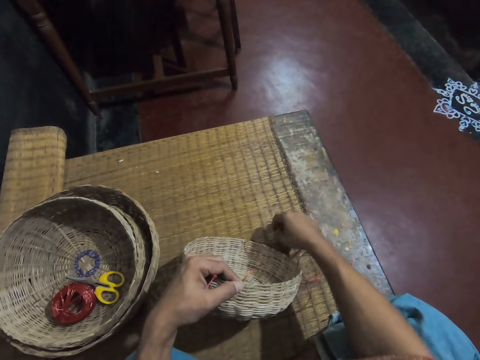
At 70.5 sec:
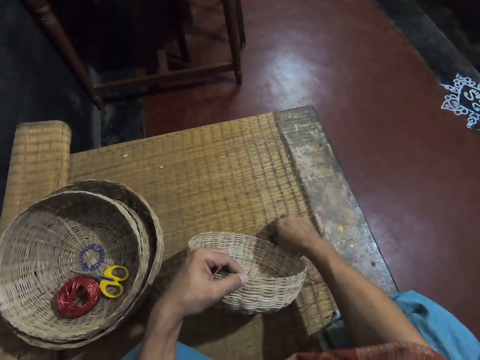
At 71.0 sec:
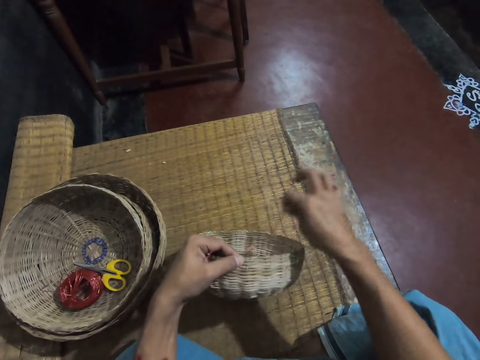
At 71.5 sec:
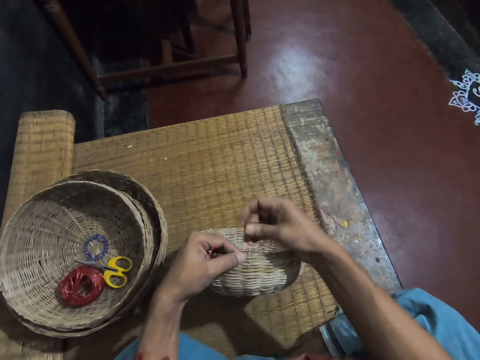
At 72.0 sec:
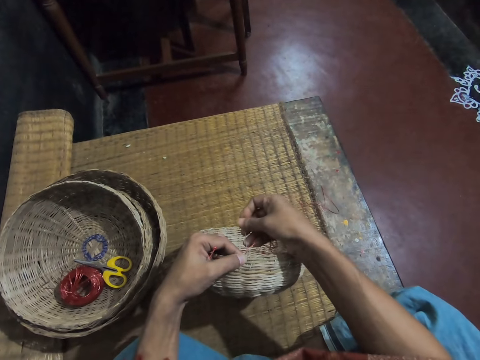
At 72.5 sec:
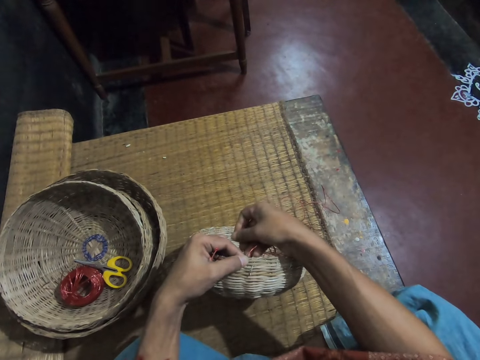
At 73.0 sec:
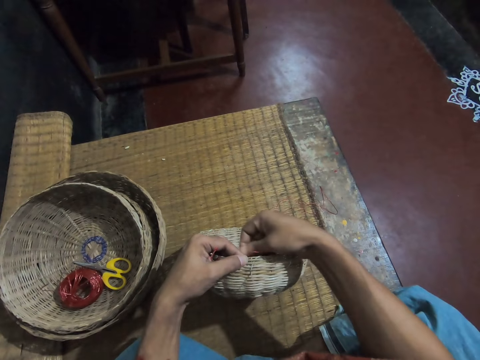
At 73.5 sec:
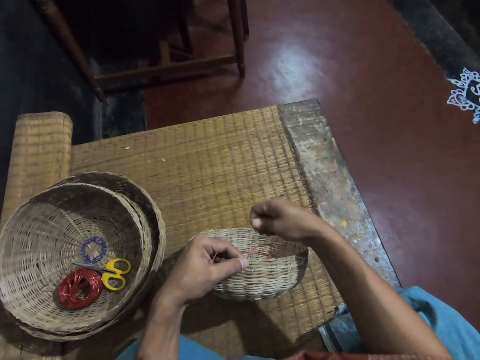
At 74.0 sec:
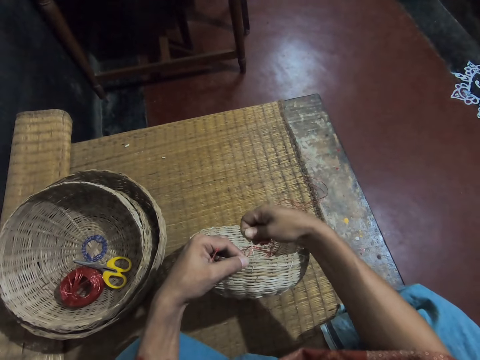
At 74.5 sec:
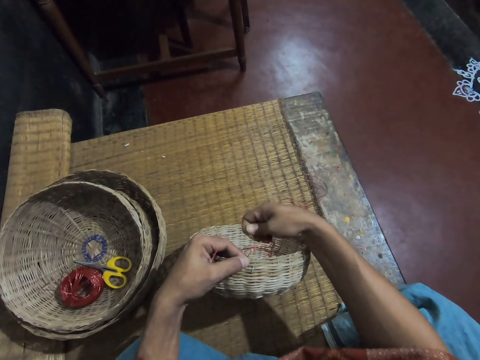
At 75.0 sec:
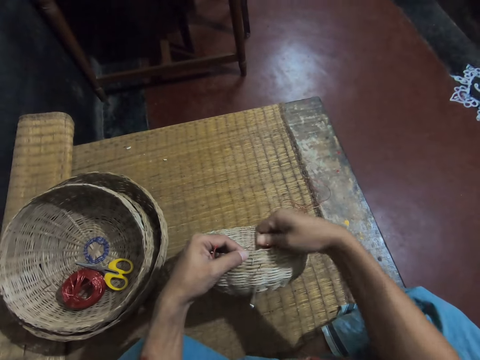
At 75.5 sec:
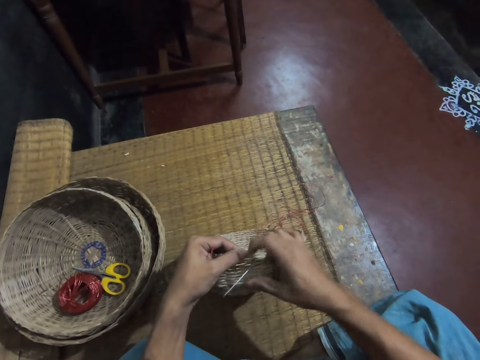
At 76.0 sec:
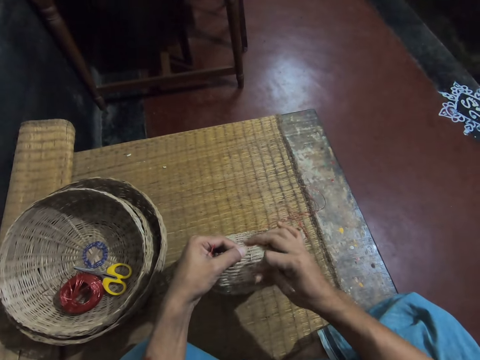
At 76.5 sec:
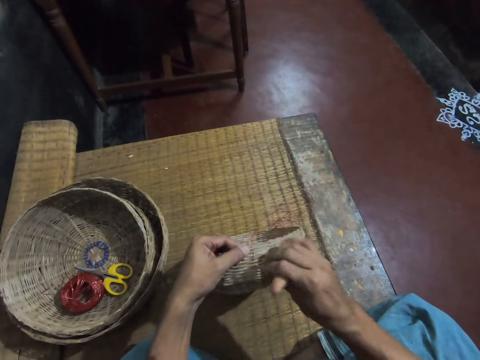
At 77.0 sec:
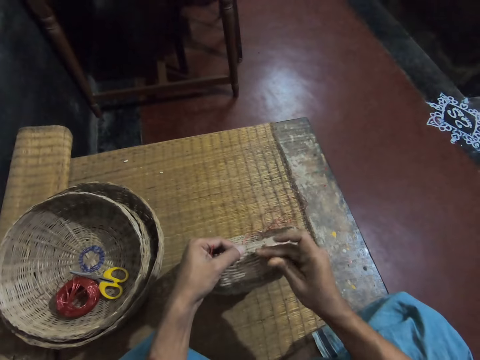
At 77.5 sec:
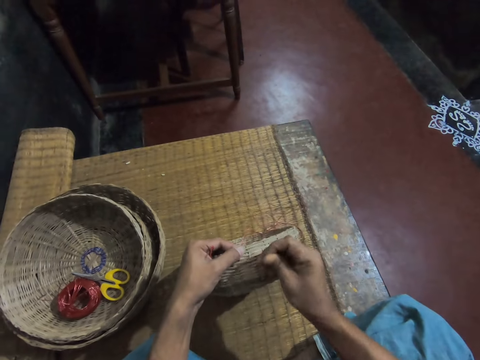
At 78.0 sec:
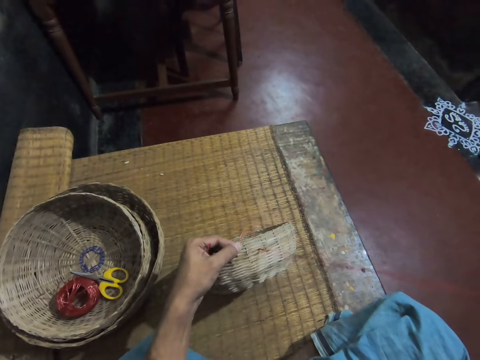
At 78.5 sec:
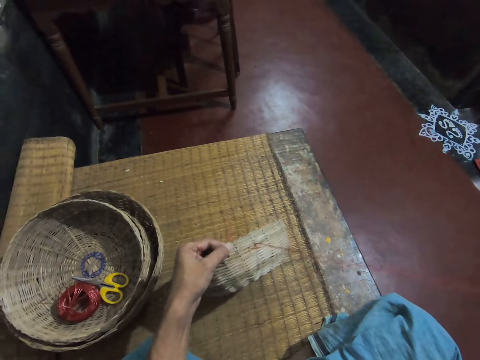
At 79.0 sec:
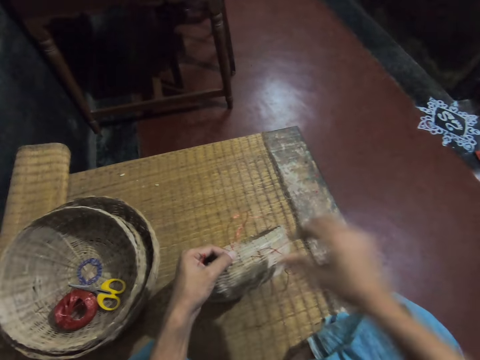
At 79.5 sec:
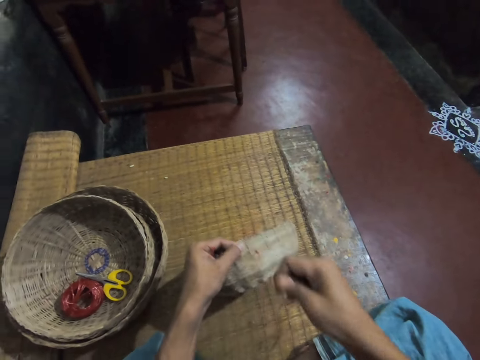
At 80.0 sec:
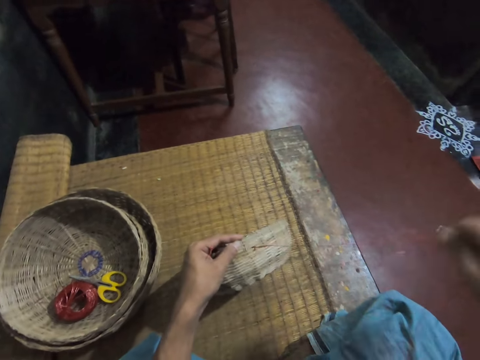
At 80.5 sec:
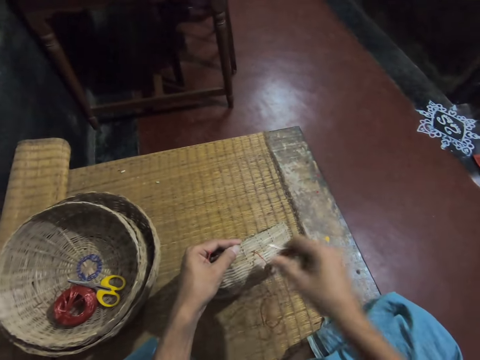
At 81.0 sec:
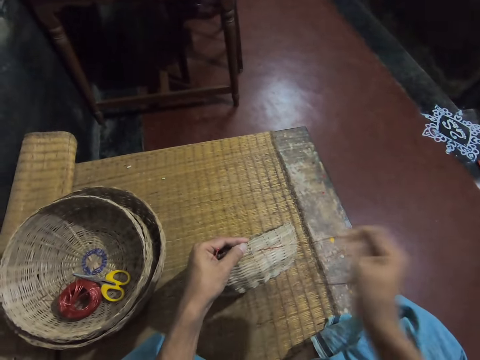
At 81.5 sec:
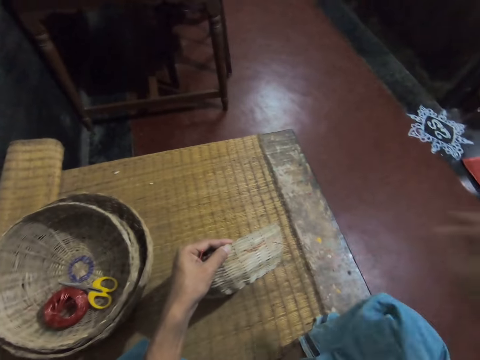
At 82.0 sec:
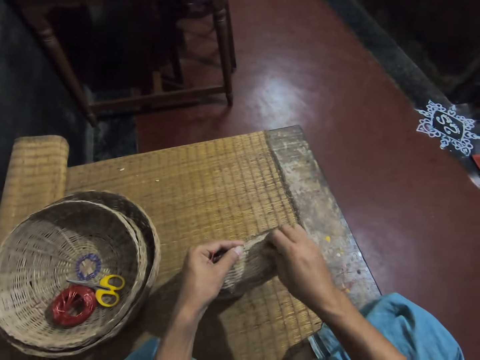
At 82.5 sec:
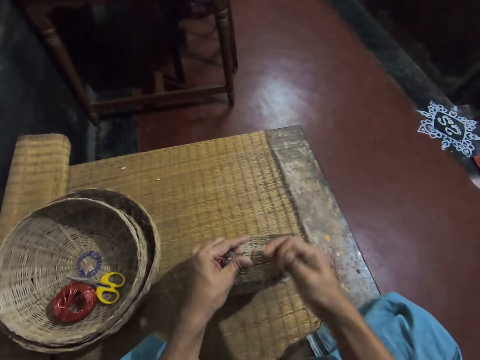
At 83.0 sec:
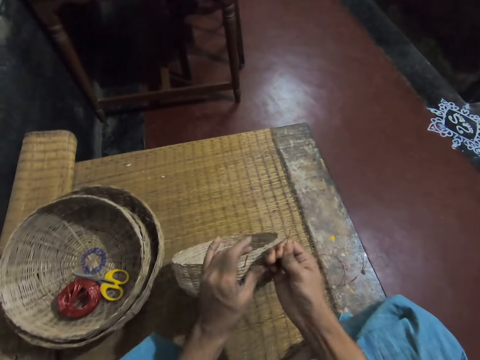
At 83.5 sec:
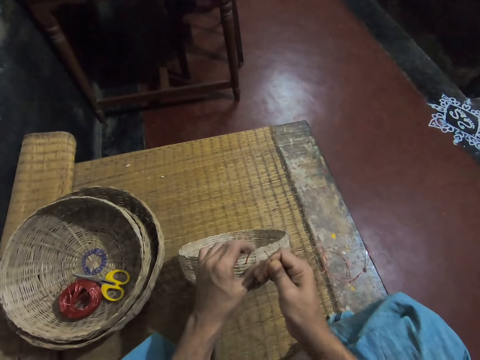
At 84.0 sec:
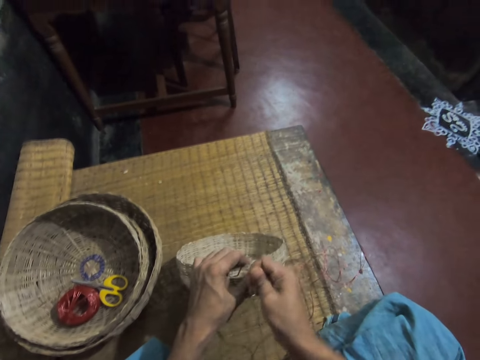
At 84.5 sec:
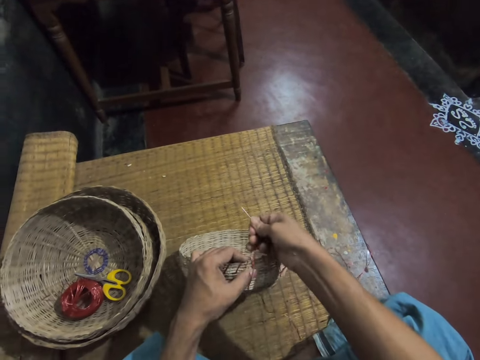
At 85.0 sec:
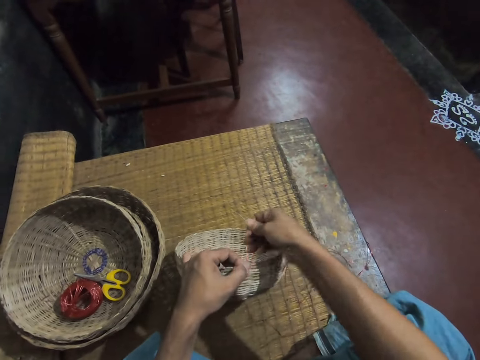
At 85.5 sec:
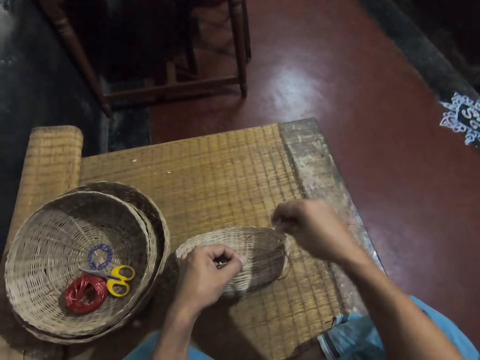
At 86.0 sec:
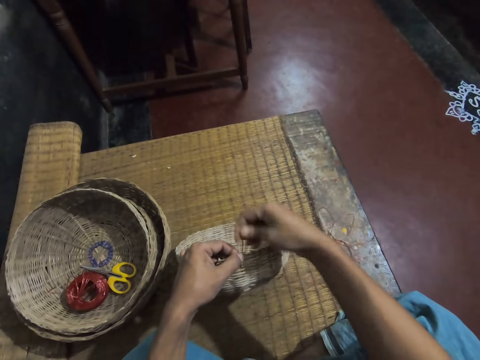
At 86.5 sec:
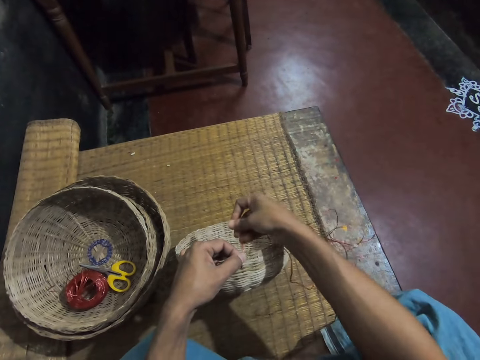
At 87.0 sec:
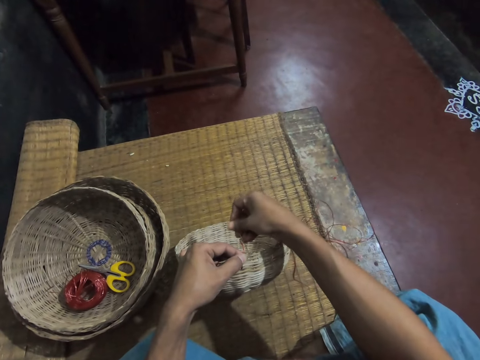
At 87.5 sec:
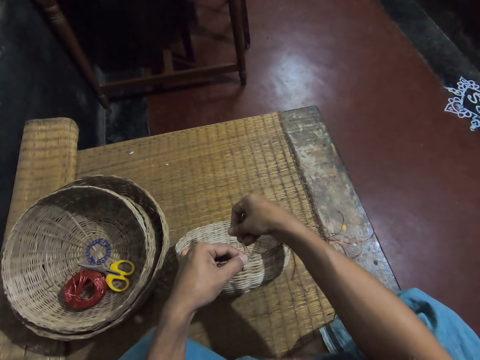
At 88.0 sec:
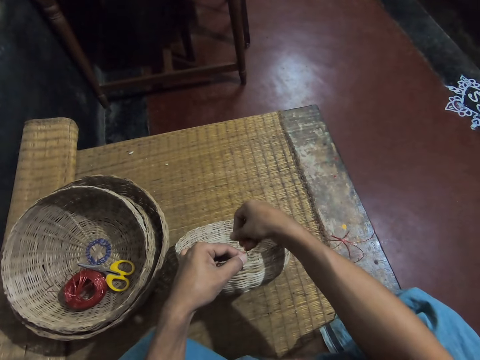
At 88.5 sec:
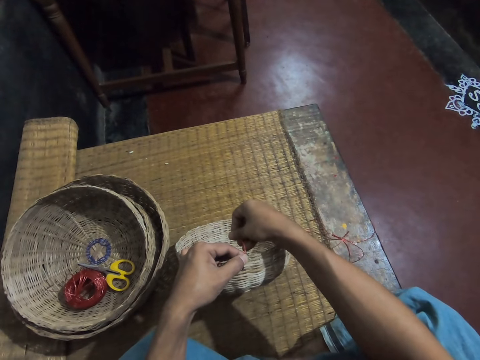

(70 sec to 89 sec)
The camera wearer moves a thread and picks up the thread. They insert a needle in a basket. They insert the needle in the basket again. They pull the thread. They pull the thread again. They tighten the rope on the weaving reed basket. They sew the rope on the weaving reed basket with the needle.

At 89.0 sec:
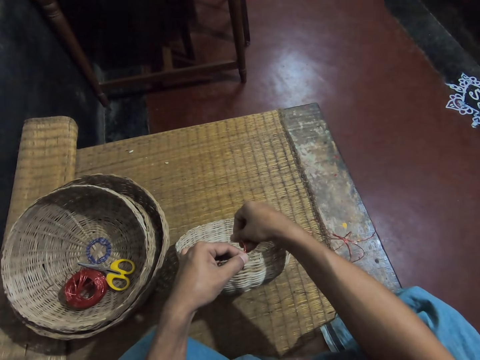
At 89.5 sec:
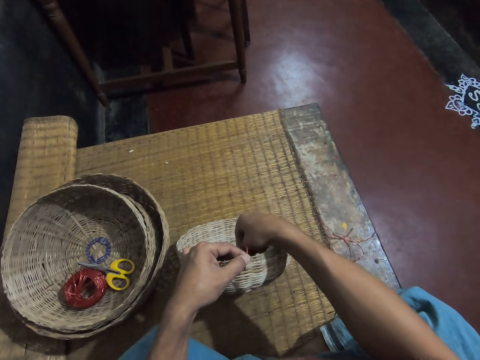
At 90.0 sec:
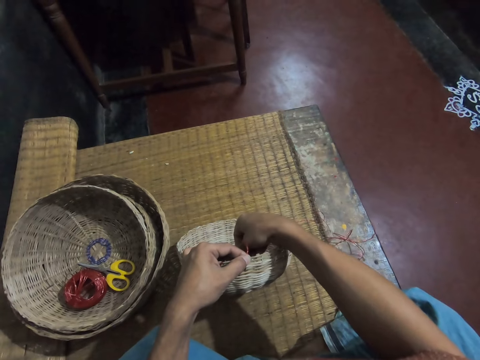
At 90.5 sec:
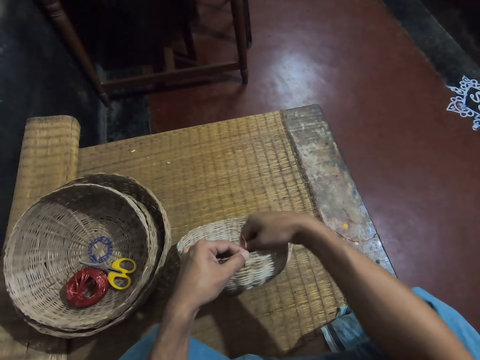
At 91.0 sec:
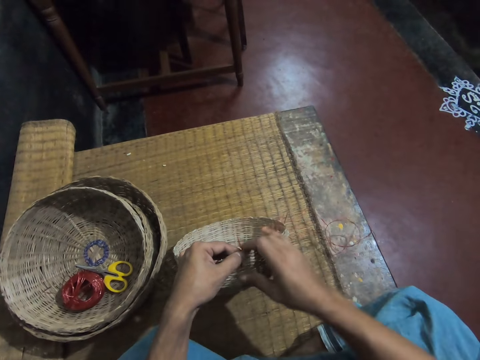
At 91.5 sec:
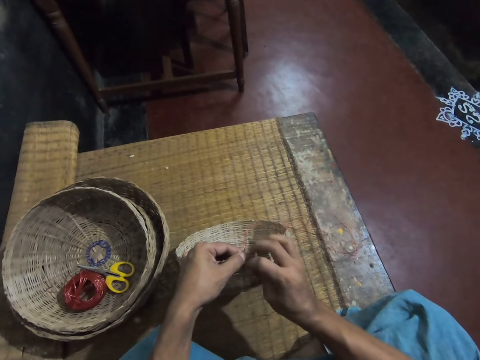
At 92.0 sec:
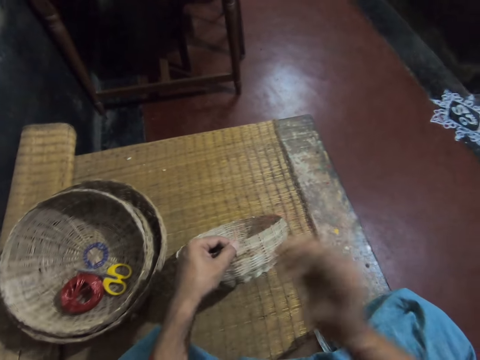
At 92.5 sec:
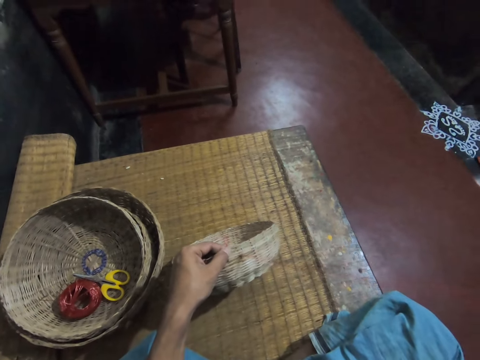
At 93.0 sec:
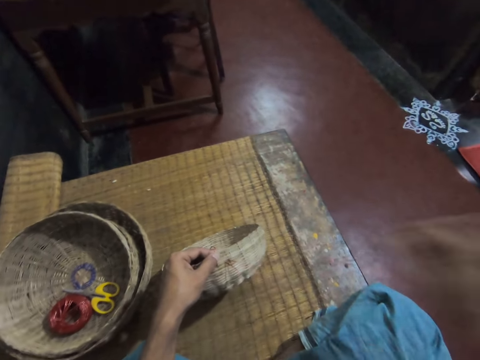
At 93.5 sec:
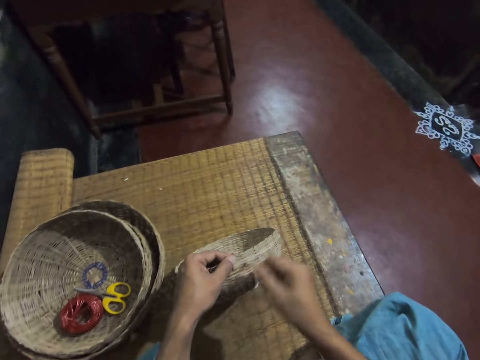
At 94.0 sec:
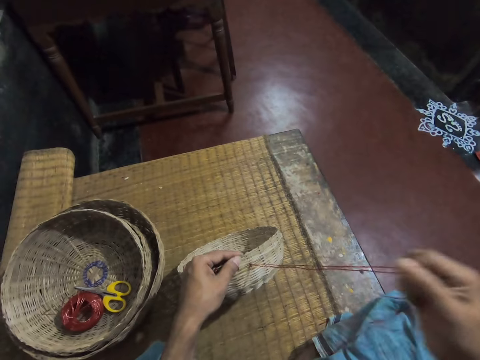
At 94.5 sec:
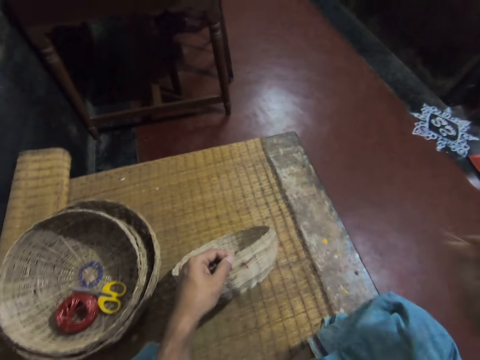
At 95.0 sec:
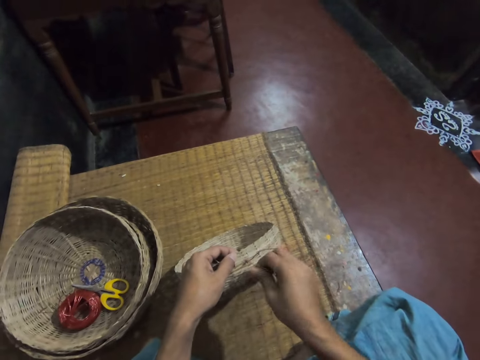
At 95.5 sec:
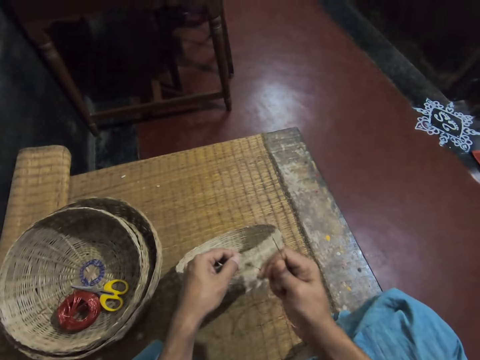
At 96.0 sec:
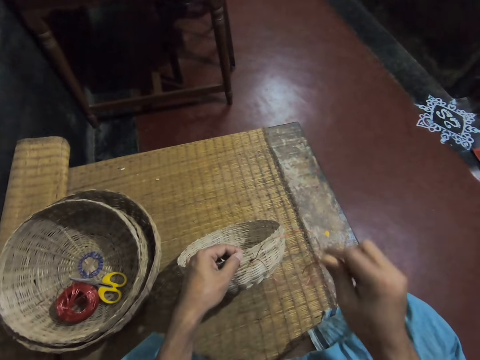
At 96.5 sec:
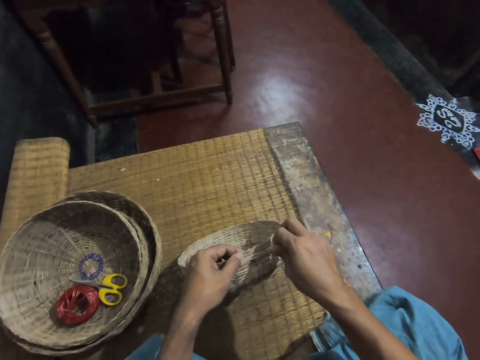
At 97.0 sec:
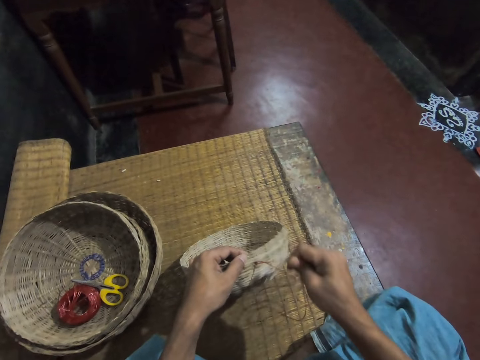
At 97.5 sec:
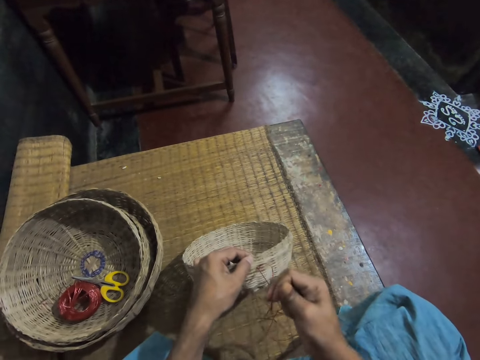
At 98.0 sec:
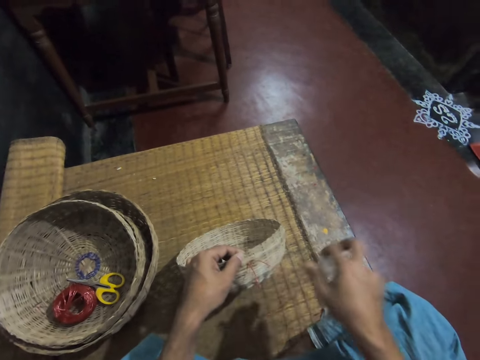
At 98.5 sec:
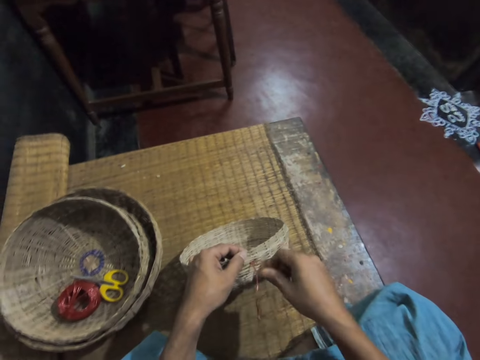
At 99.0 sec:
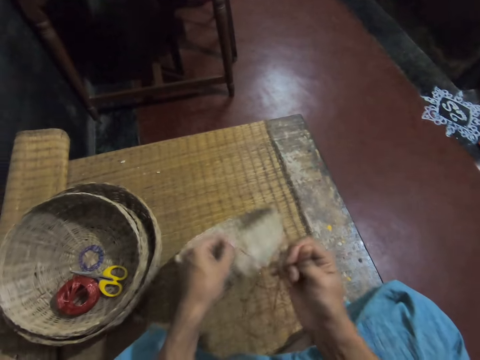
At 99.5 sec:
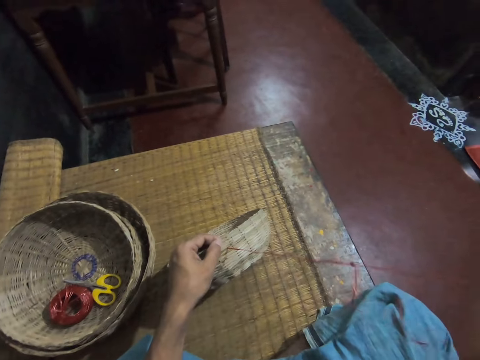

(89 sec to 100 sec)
The camera wearer inserts a needle in a basket. They pull a thread. They pull the thread repeatedly.
